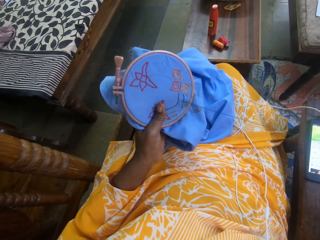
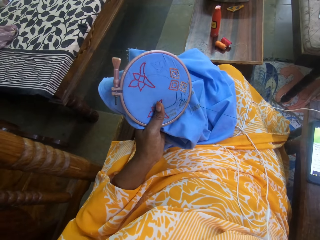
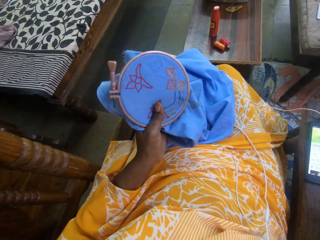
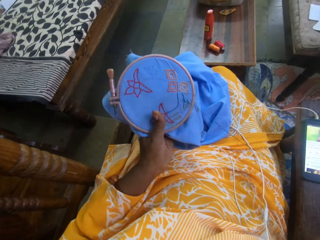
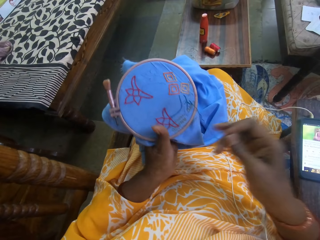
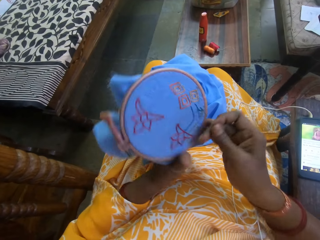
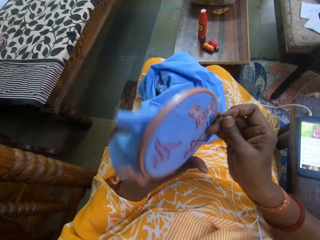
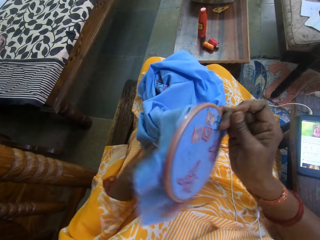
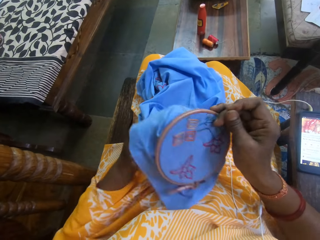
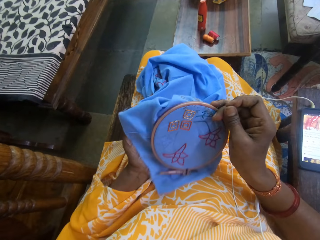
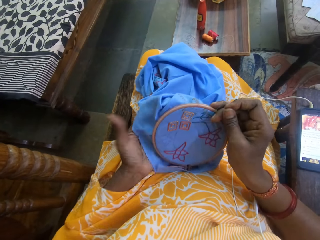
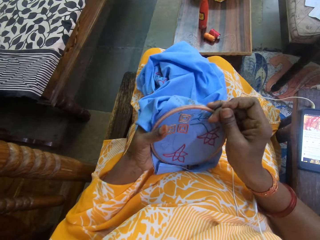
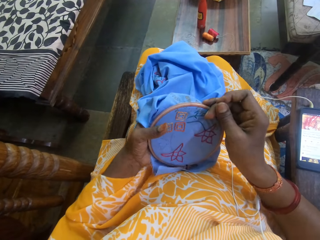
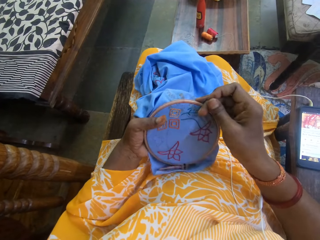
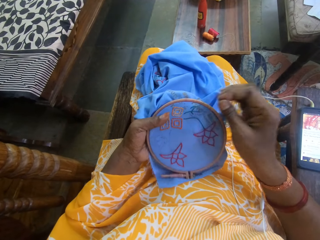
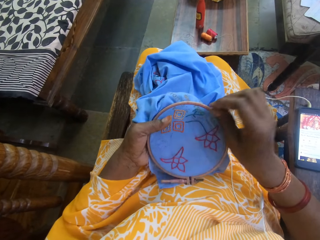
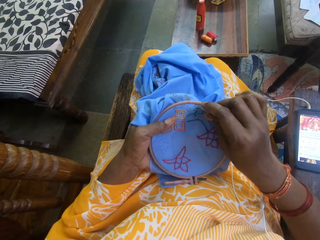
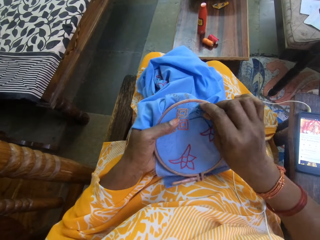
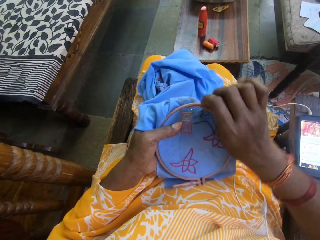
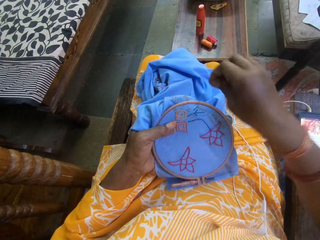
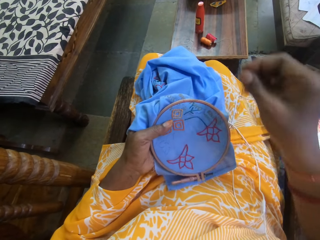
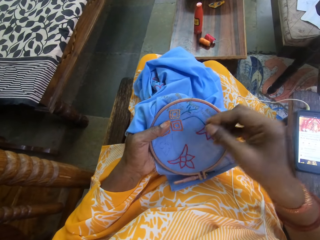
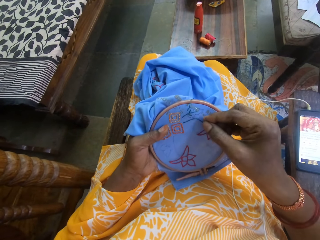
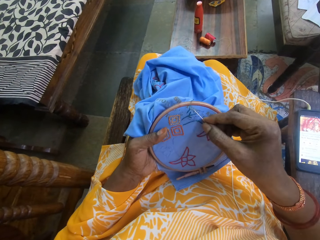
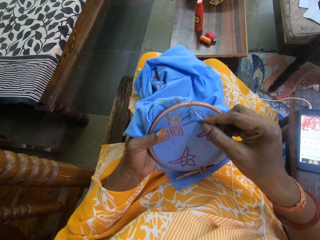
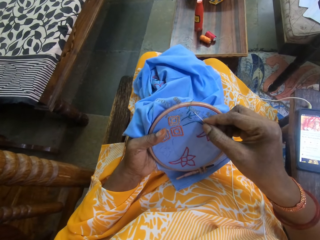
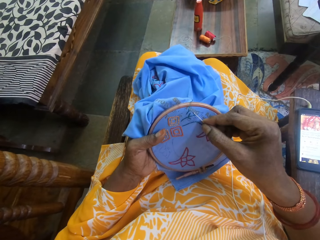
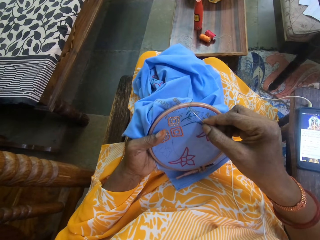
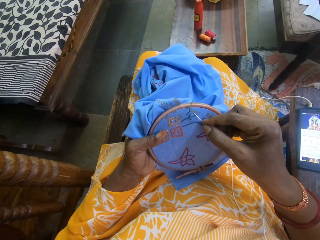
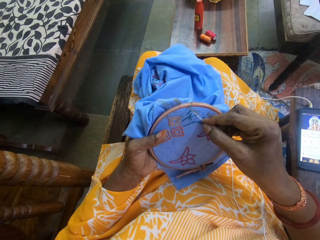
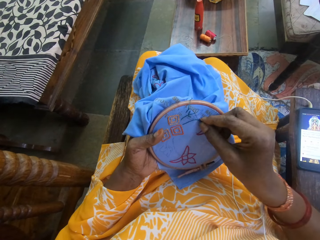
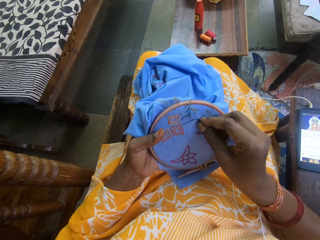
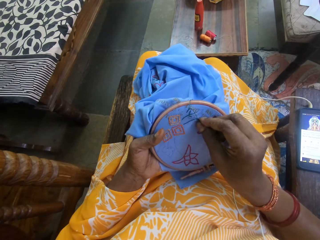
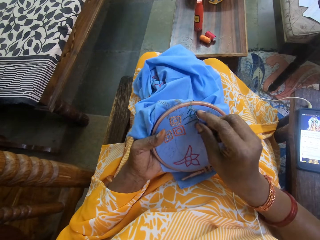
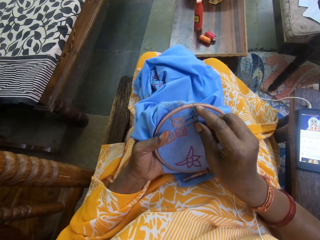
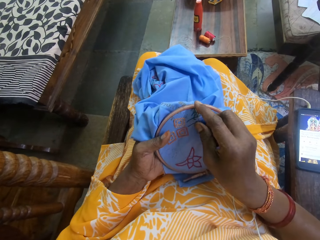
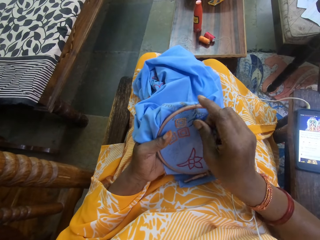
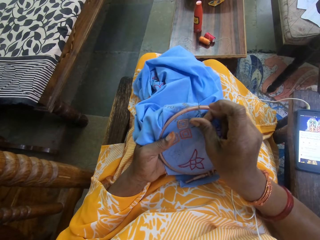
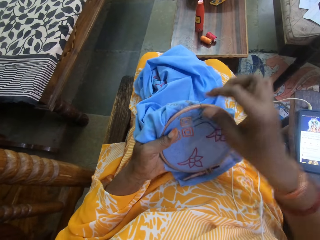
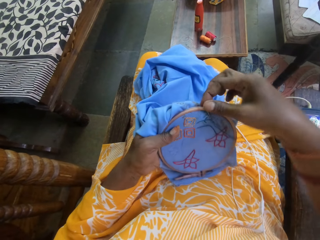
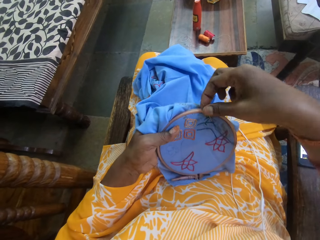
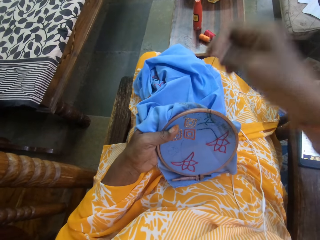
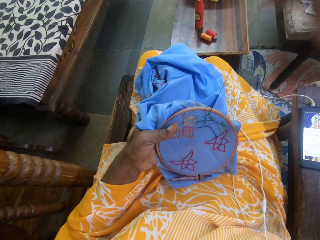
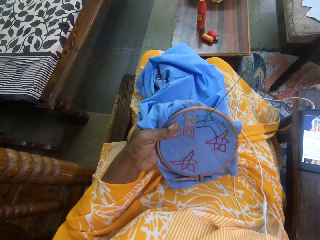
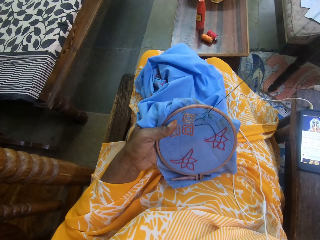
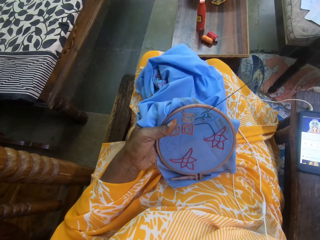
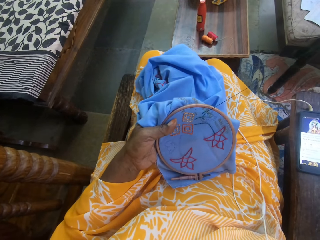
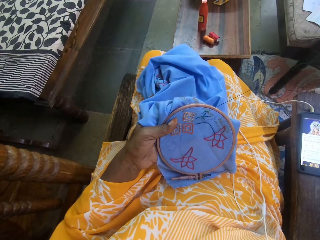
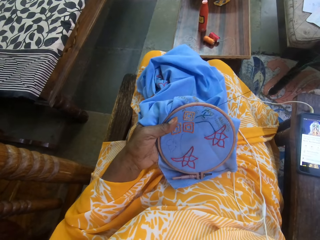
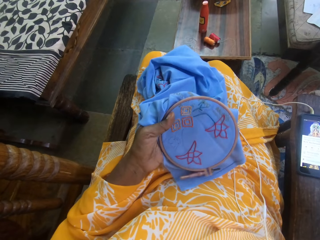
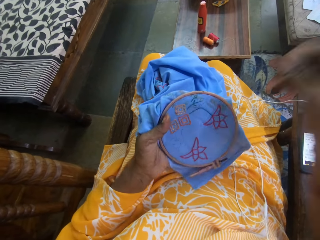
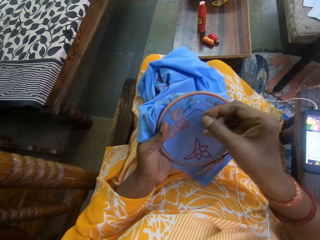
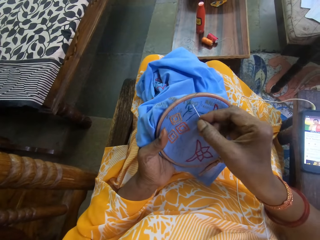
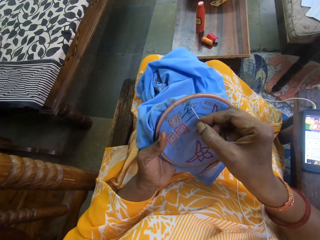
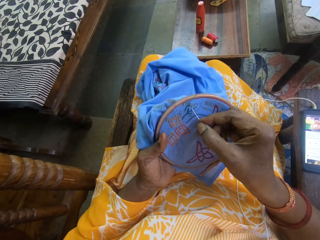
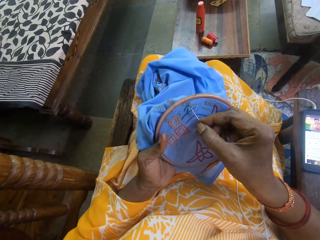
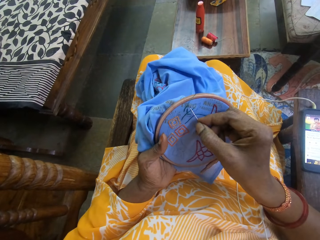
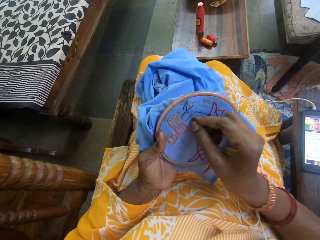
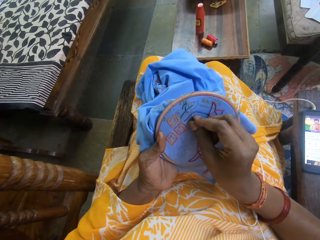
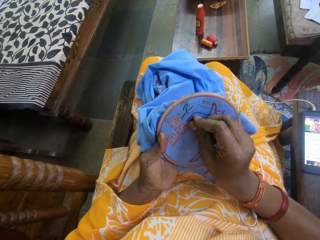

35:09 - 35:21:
The camera wearer holds the fabric with both hands. She stitches the fabric in her left hand with the needle and the thread in her right hand.

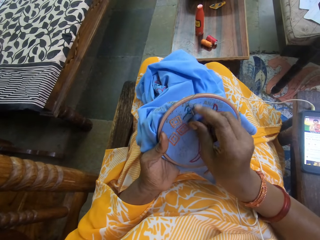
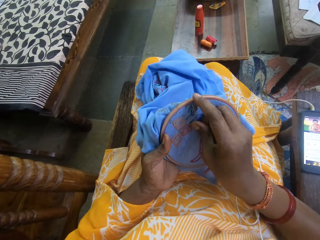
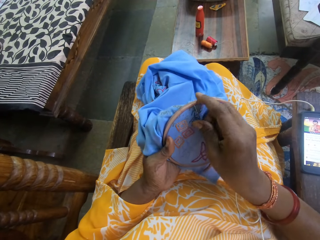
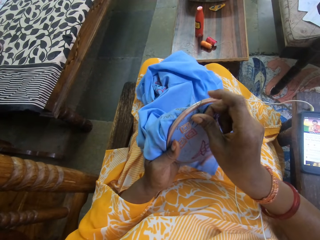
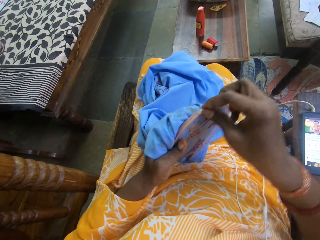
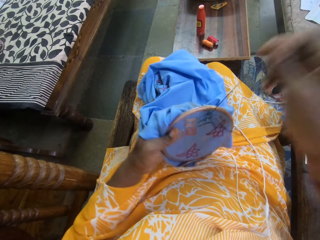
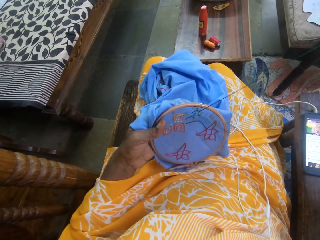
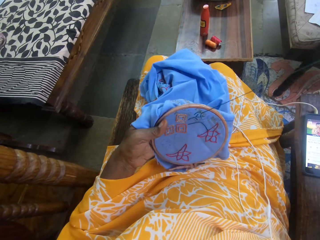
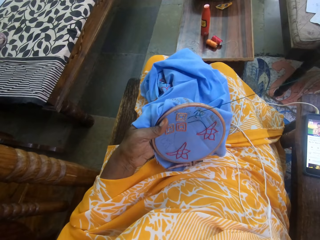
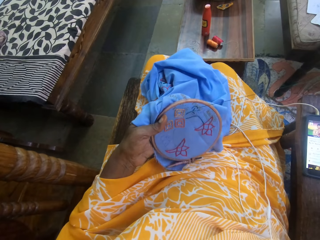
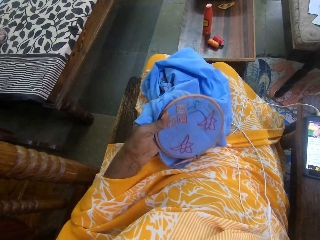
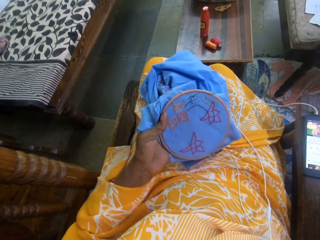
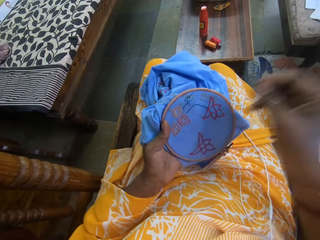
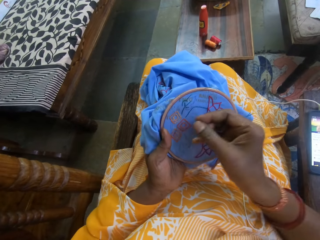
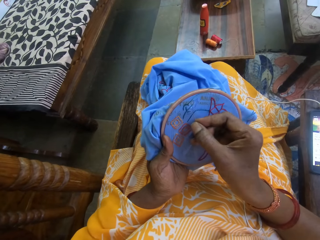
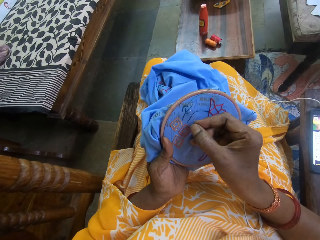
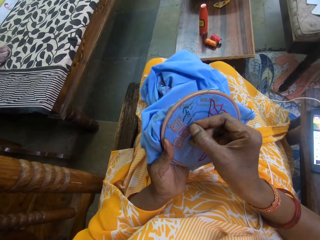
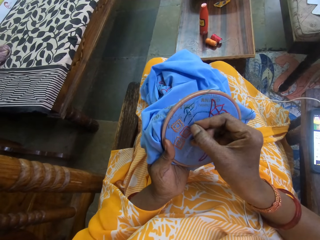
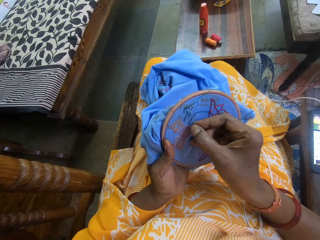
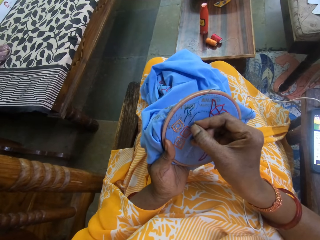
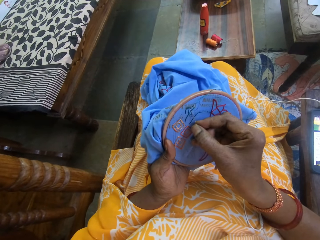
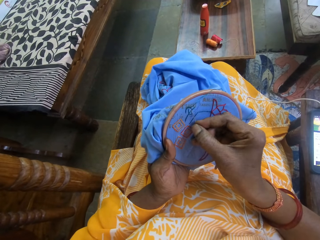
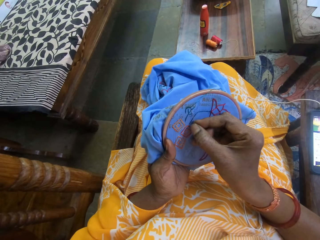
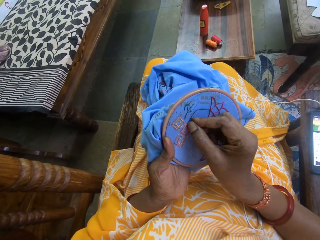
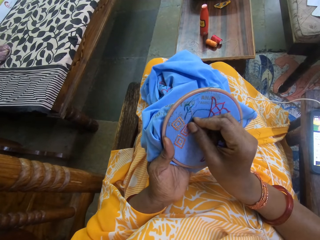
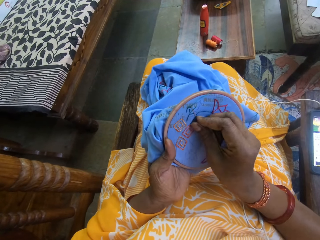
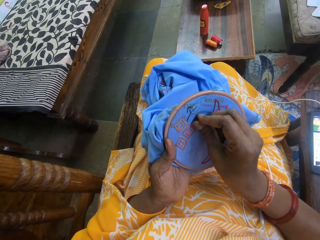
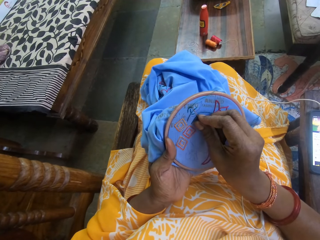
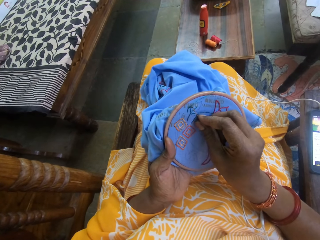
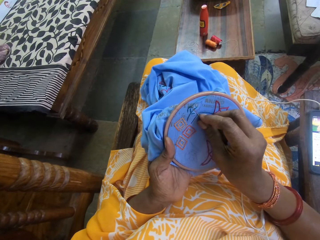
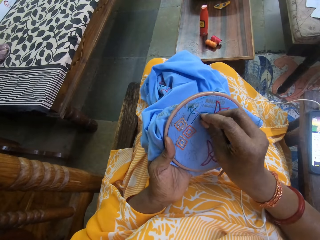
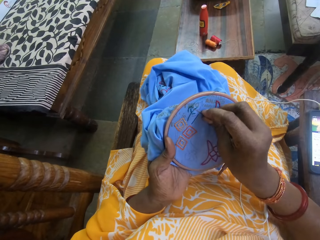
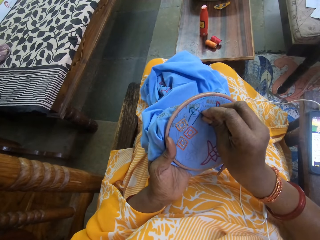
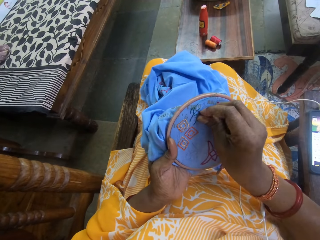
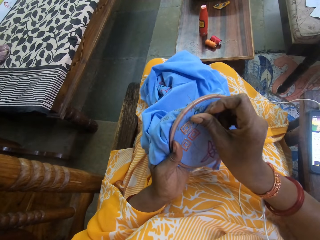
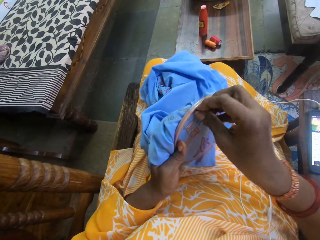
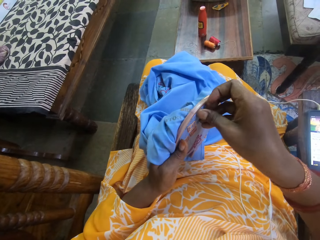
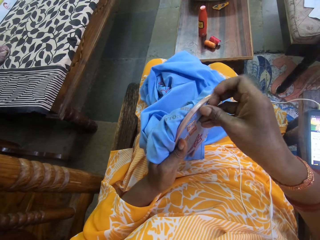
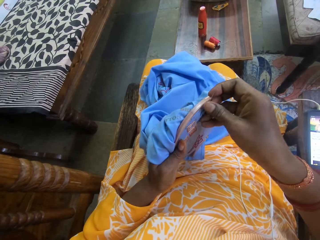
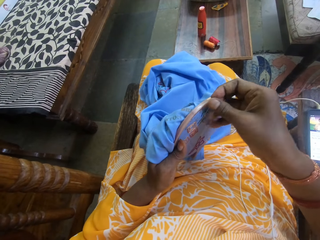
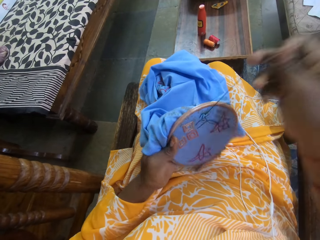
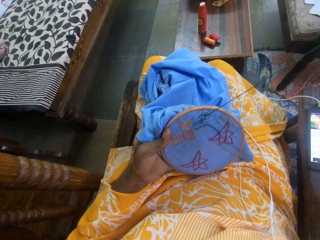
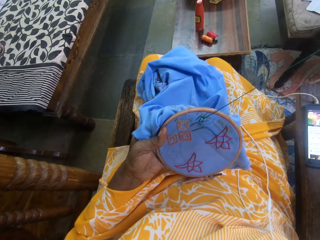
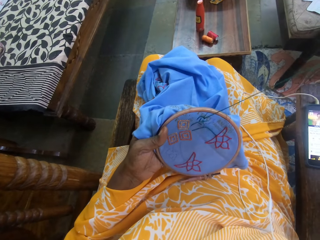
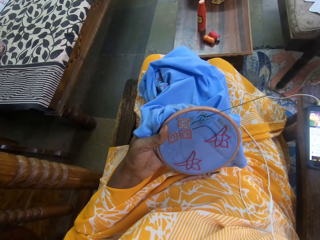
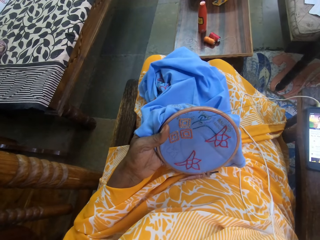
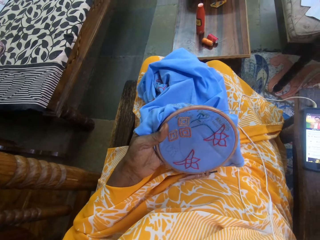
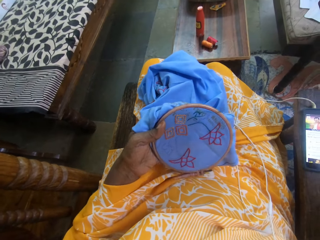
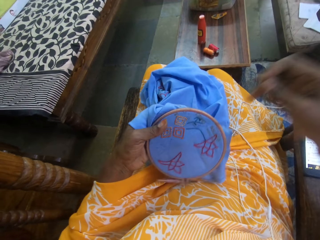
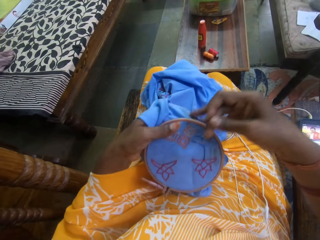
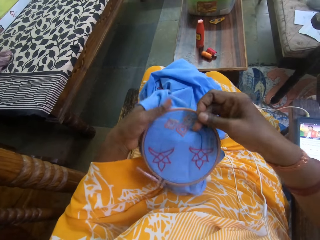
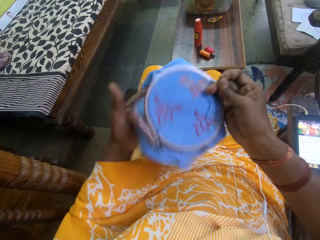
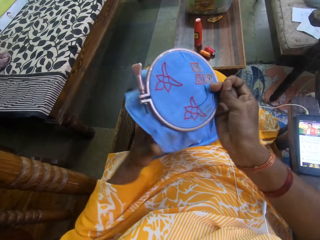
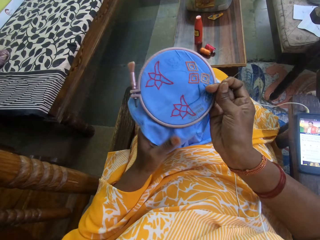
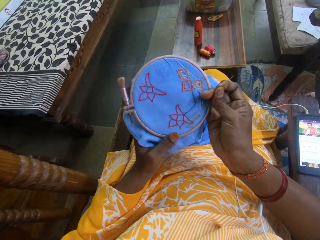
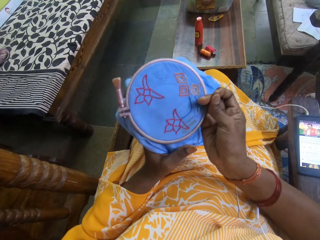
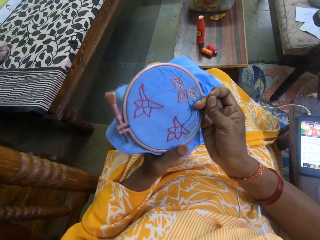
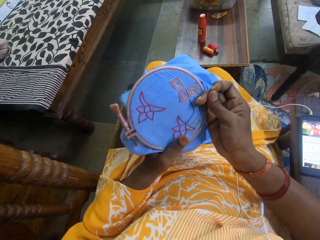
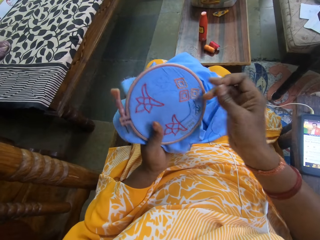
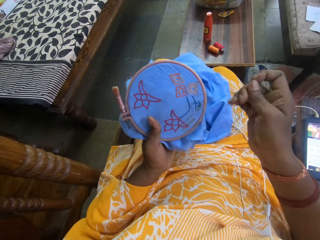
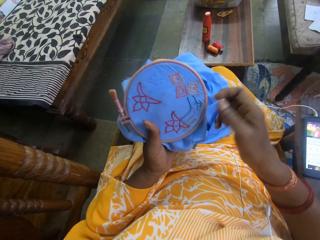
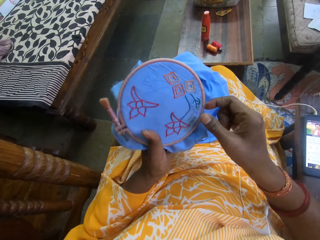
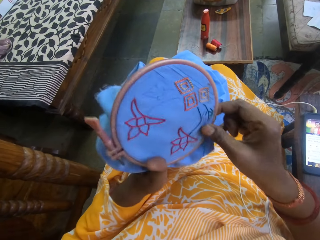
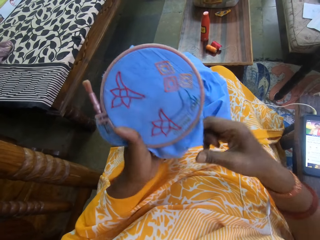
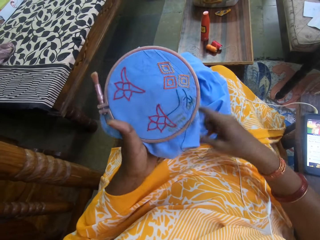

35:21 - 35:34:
The camera wearer holds the fabric with both hands.
